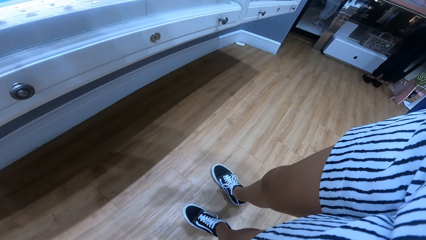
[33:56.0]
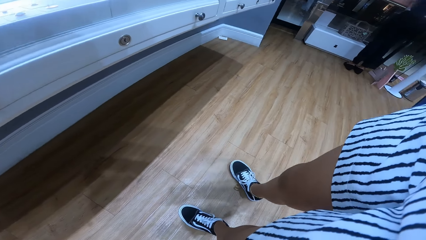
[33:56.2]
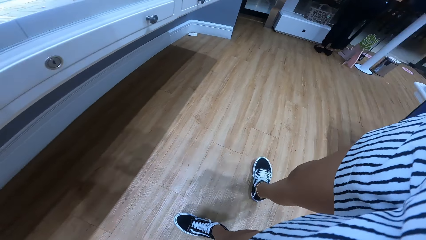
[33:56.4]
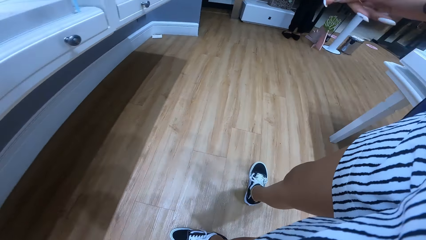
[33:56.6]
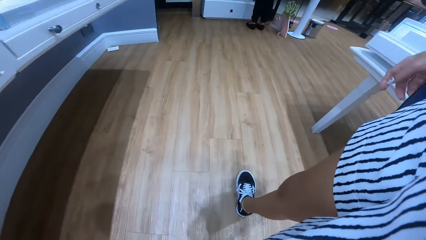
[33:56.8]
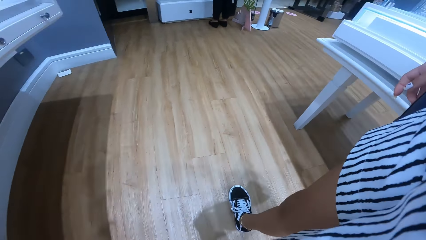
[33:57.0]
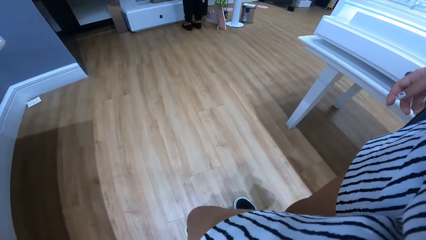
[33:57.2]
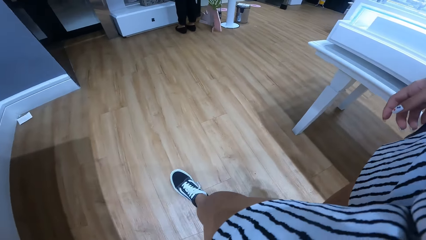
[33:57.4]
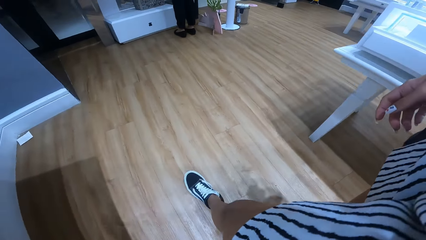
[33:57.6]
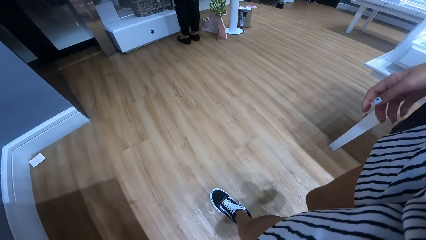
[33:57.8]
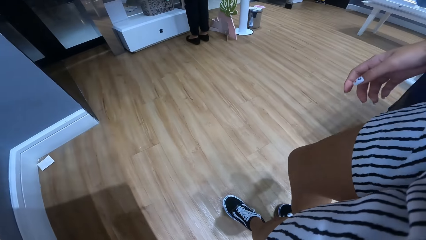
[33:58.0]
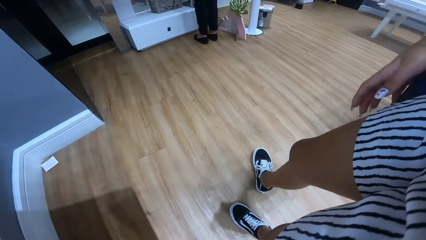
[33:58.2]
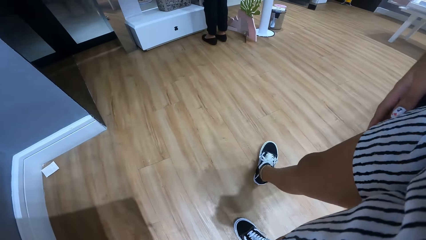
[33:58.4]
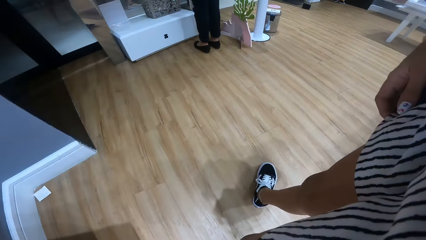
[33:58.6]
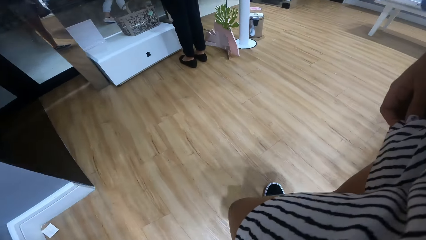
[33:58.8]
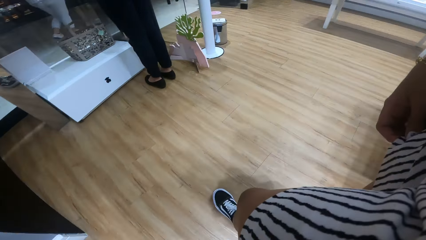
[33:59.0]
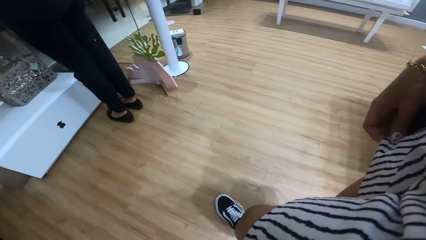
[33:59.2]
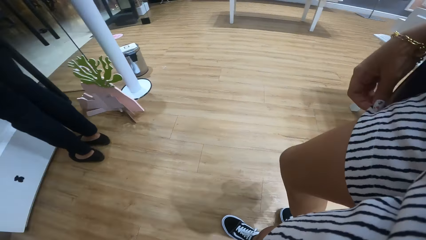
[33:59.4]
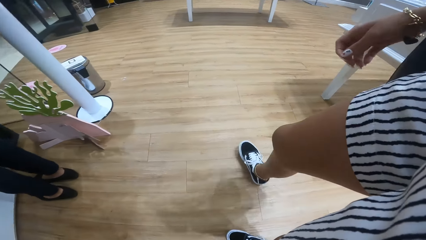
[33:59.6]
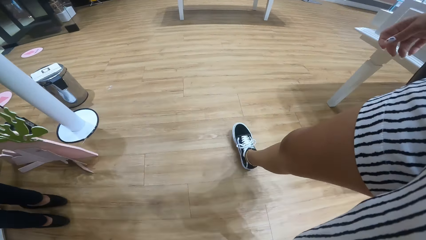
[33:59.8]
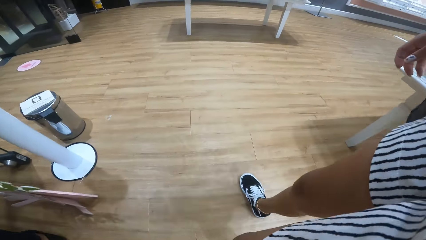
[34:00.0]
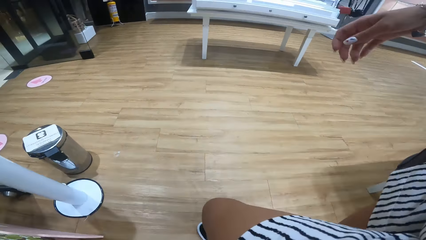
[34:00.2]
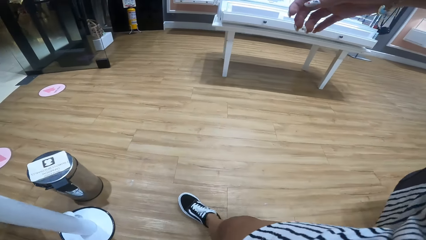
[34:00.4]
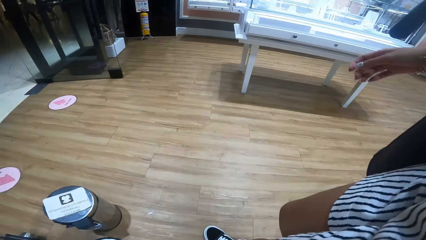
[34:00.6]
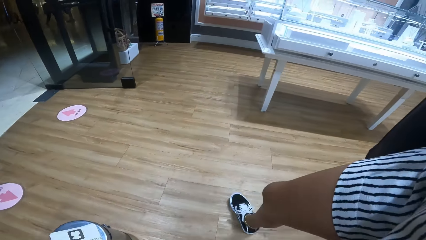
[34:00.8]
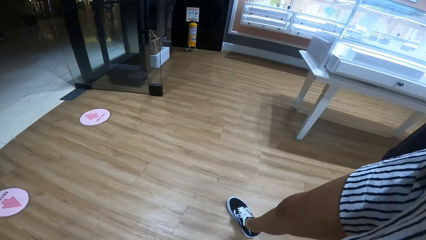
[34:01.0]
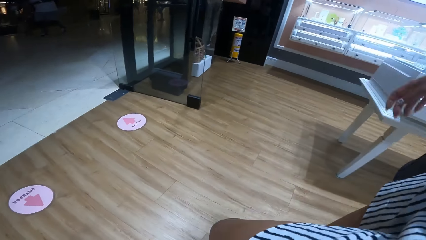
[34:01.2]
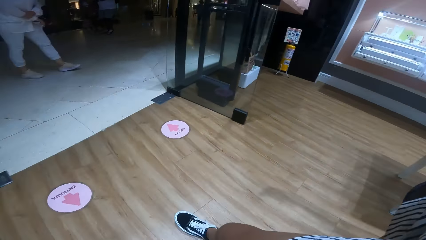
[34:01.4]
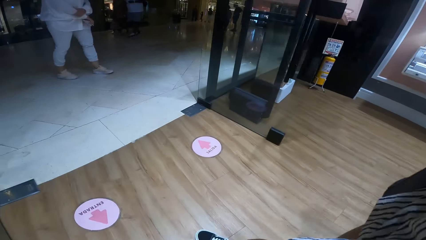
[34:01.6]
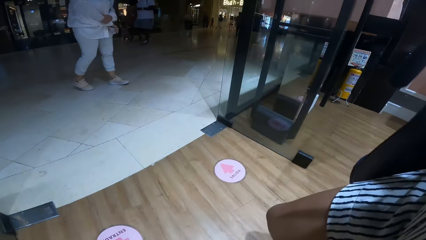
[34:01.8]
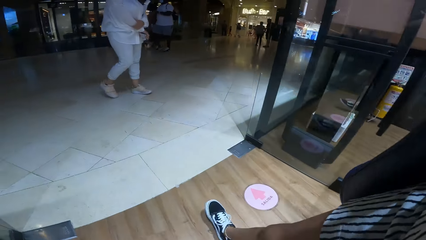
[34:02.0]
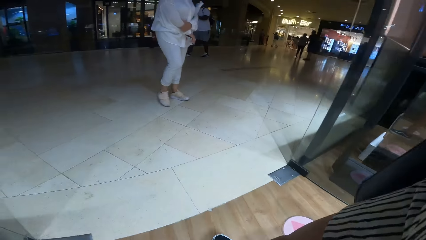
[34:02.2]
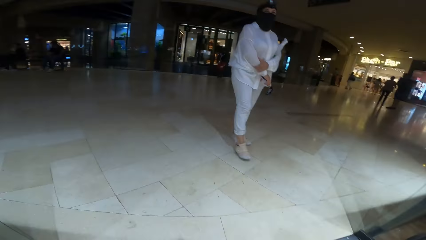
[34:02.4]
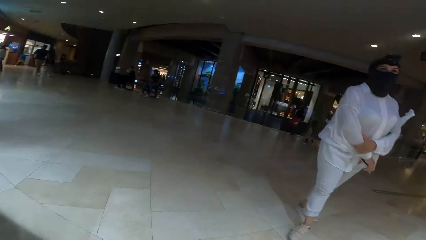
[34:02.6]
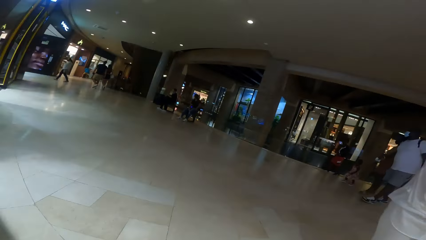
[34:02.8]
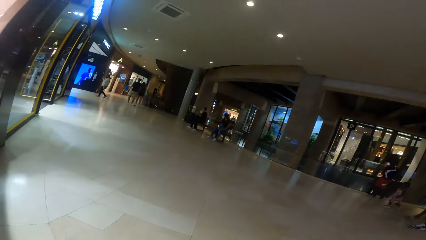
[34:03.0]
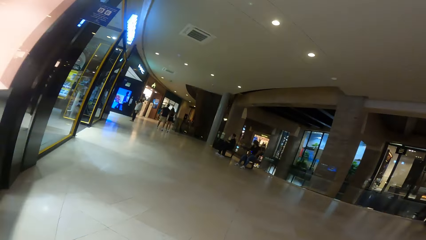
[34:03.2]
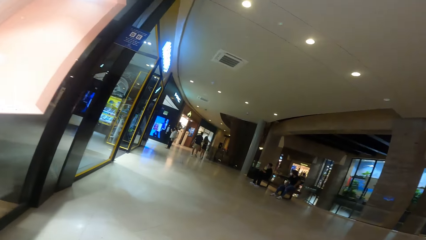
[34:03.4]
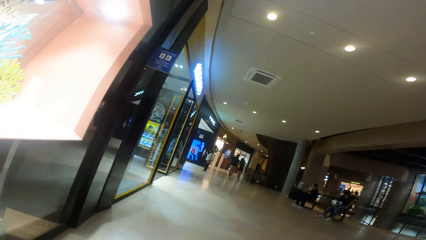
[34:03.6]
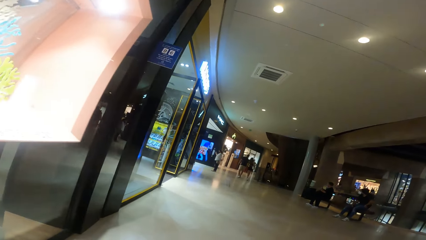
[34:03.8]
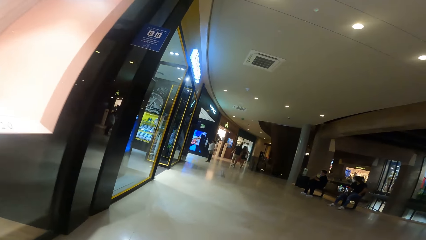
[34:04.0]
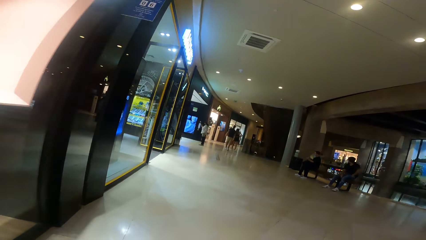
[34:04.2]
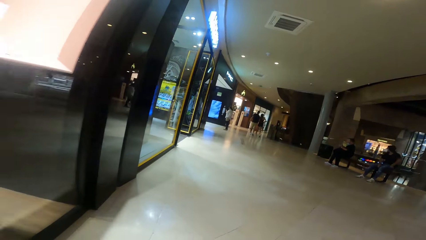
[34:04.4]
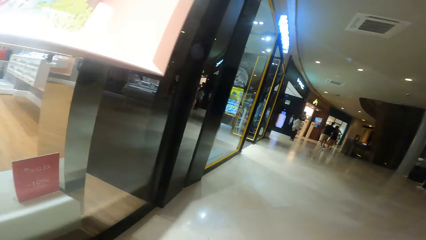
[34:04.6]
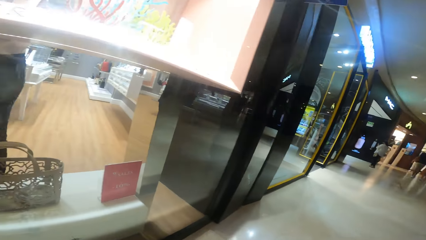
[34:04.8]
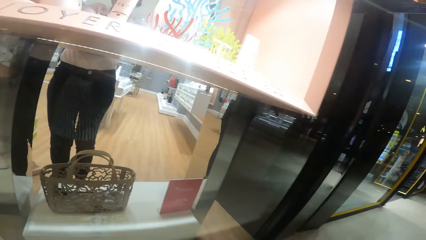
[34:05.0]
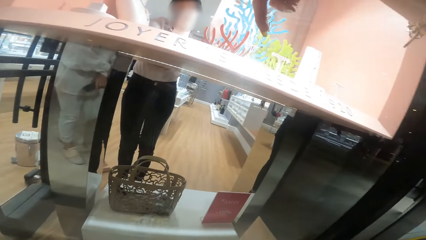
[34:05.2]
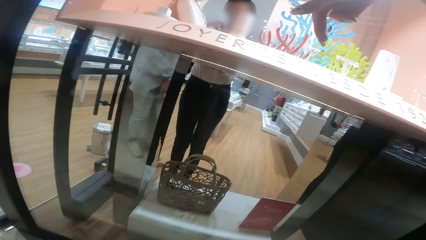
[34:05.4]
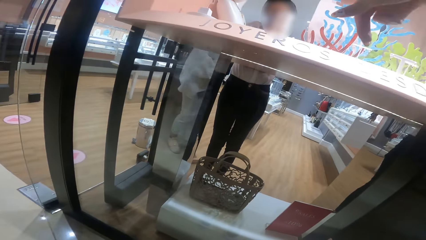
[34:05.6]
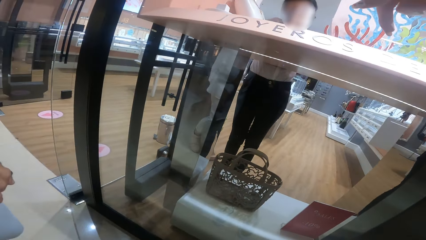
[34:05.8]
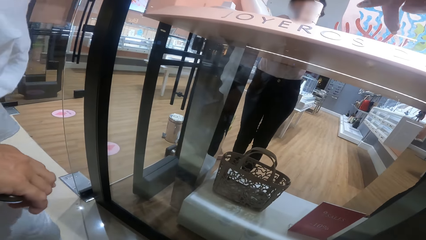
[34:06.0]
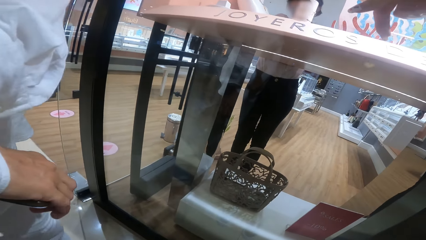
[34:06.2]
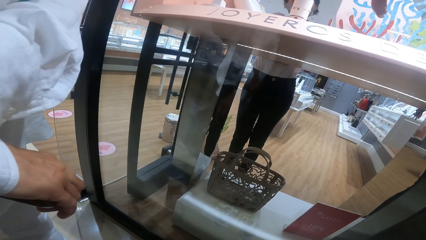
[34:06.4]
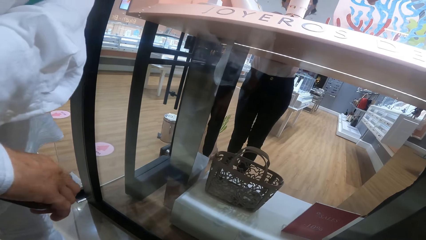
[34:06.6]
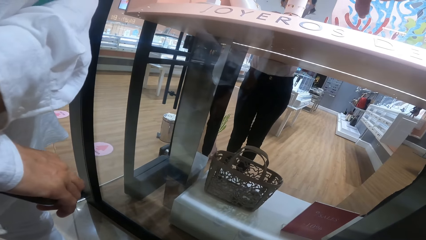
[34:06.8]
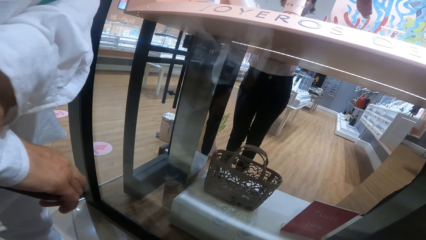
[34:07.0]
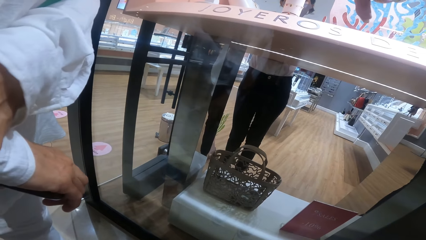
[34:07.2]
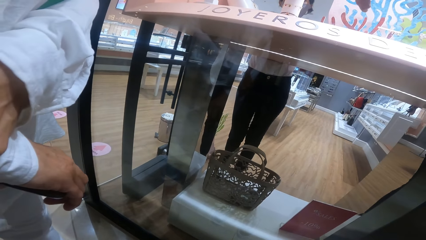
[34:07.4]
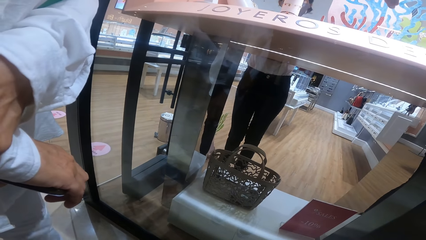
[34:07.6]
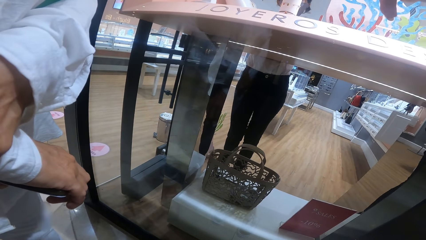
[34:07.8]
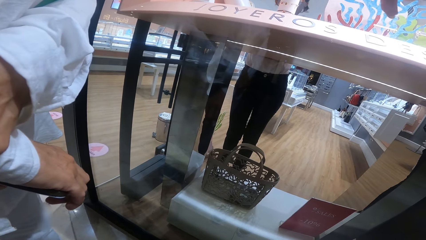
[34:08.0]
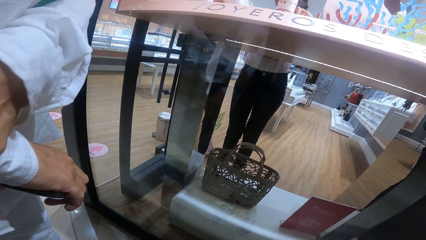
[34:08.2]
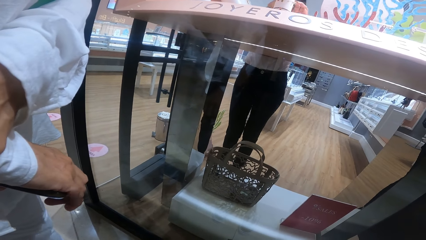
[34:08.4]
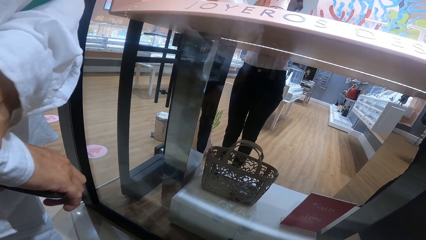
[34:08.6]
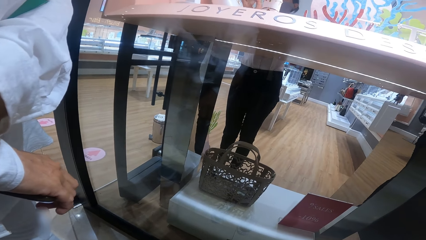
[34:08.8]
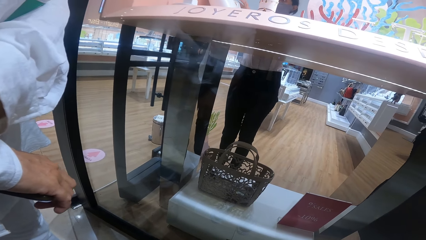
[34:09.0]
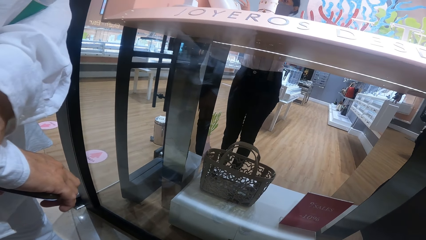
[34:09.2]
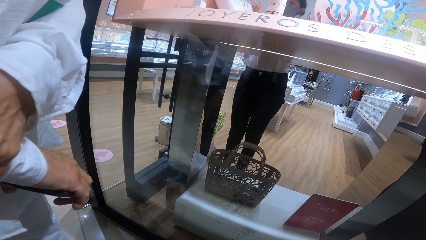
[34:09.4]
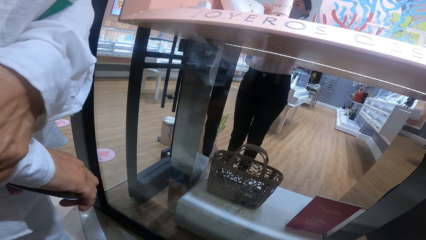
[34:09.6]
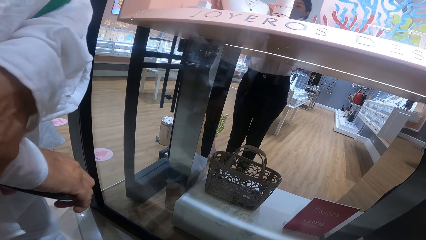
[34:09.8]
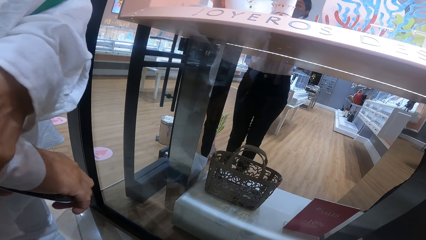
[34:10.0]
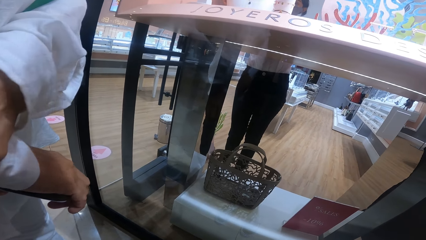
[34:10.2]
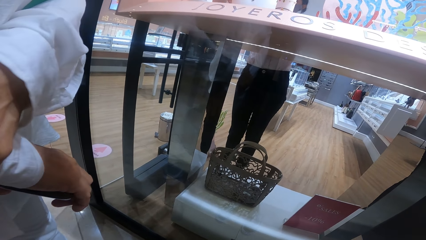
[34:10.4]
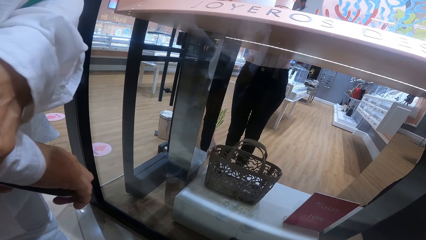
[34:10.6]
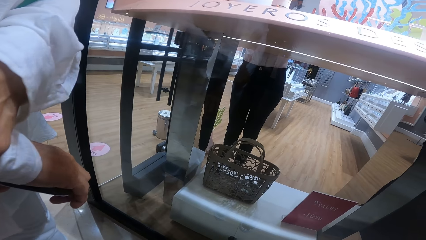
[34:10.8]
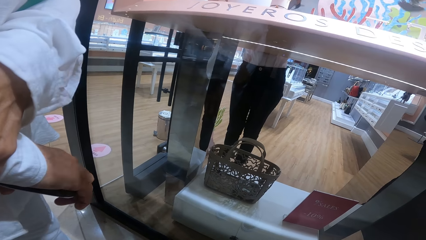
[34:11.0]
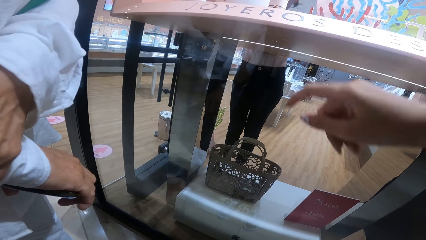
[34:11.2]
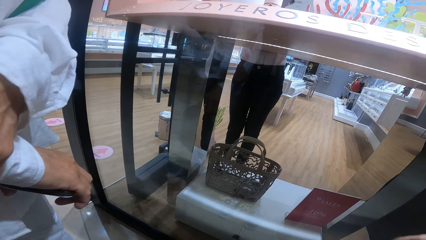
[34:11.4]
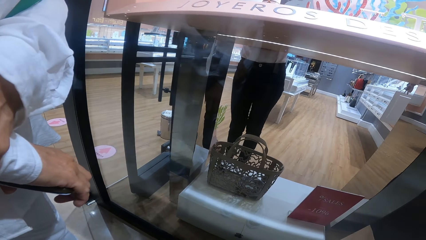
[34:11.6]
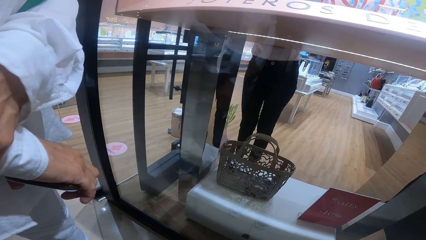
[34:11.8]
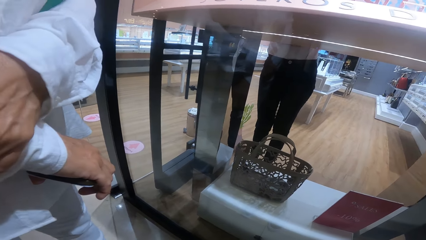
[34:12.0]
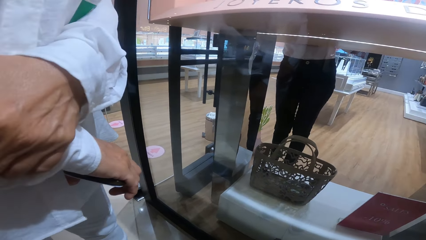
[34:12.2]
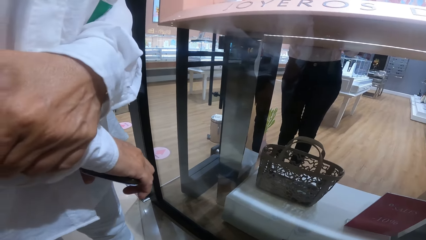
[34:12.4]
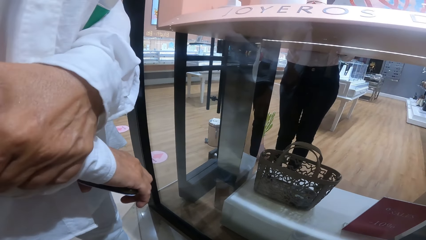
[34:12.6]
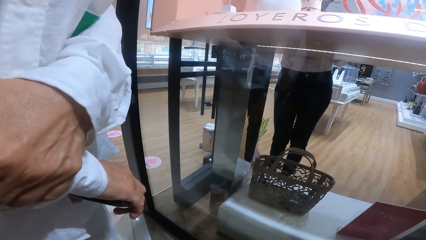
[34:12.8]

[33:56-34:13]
The camera wearer walks out of the store. They look around. The attendant adjusts a mannequin on a table with both hands.
